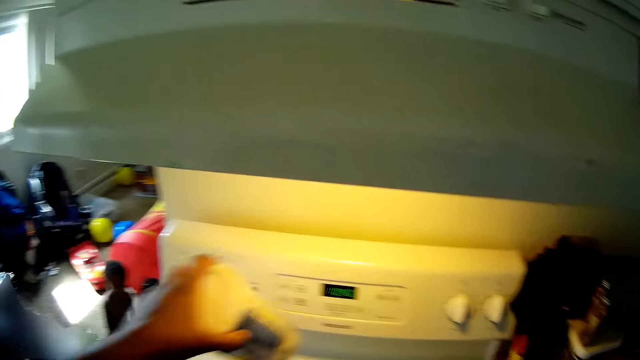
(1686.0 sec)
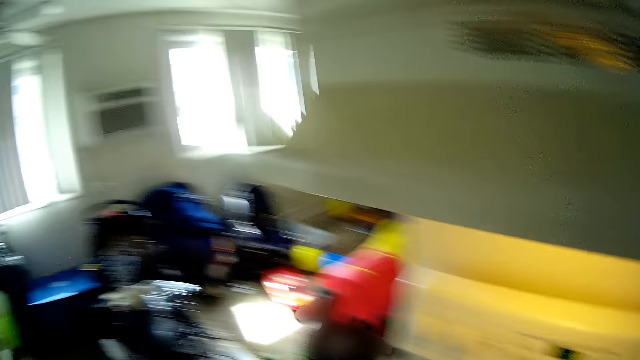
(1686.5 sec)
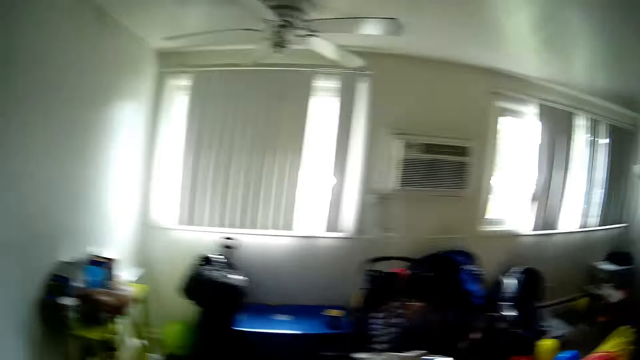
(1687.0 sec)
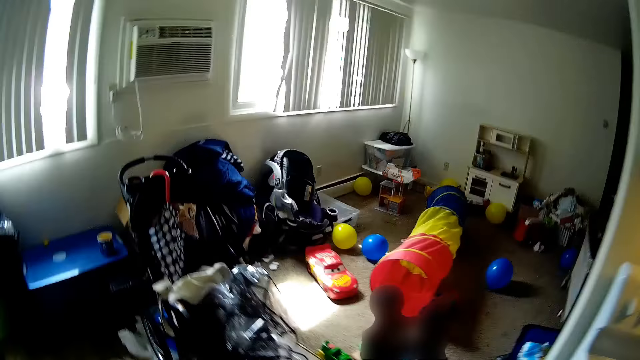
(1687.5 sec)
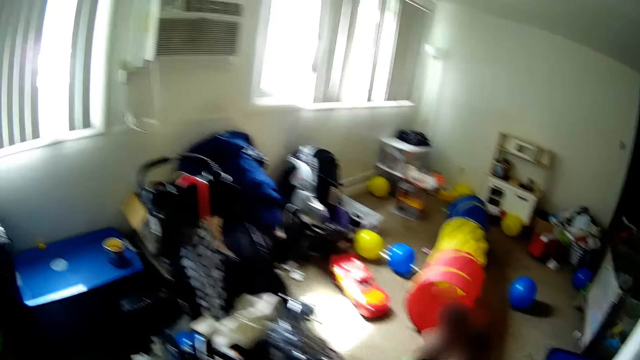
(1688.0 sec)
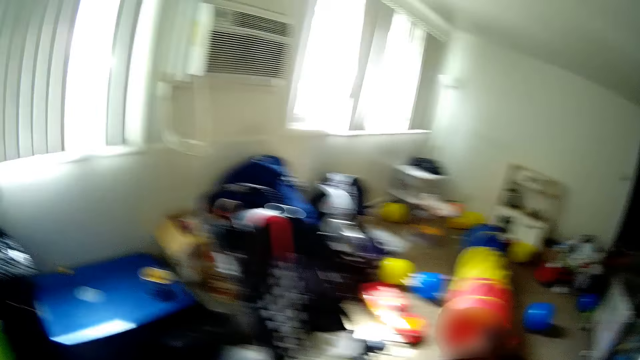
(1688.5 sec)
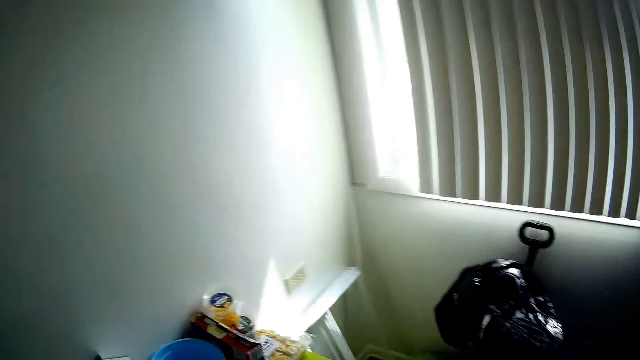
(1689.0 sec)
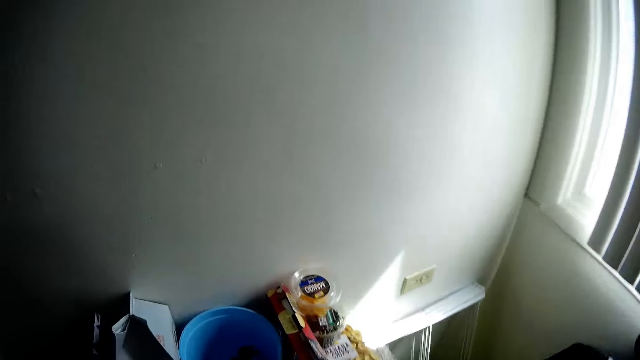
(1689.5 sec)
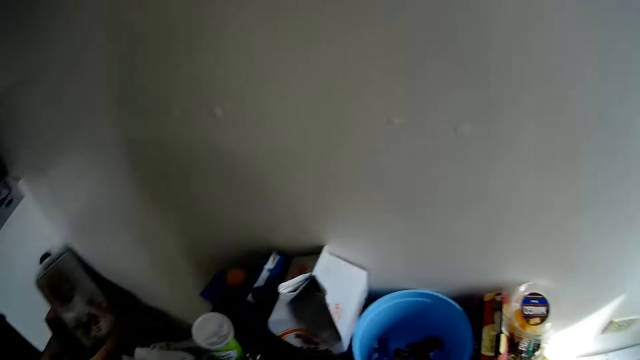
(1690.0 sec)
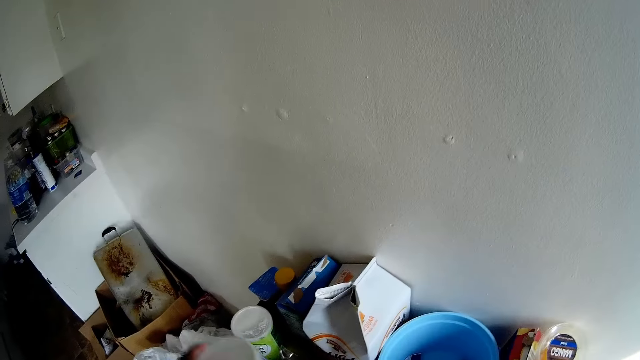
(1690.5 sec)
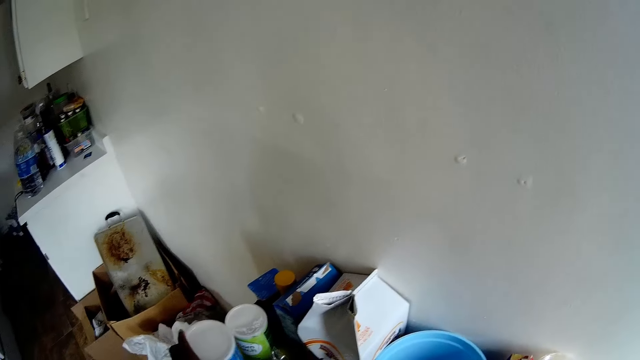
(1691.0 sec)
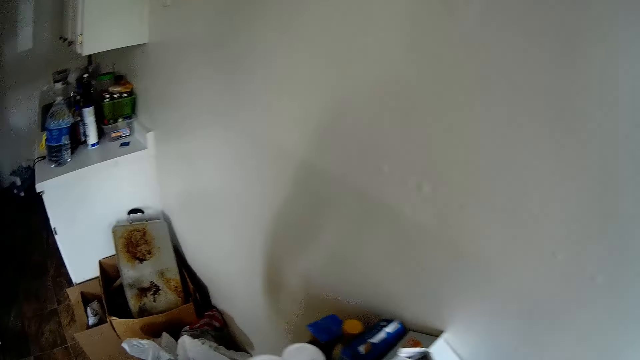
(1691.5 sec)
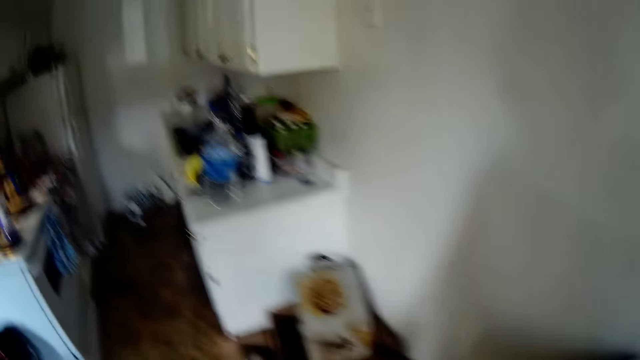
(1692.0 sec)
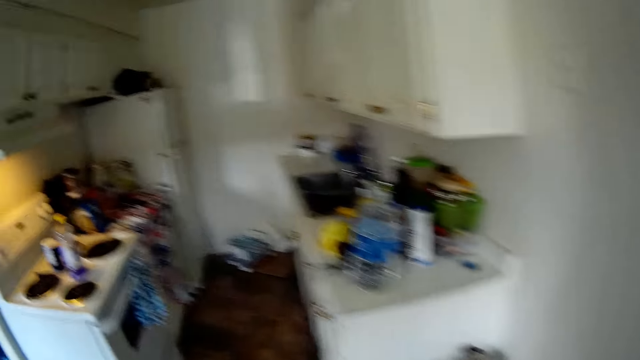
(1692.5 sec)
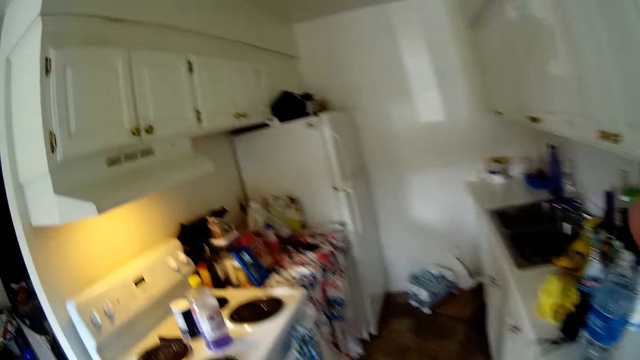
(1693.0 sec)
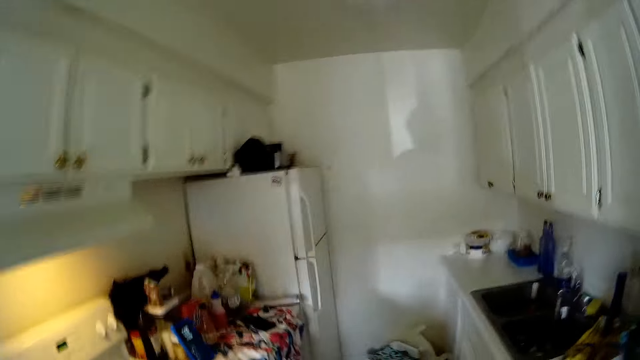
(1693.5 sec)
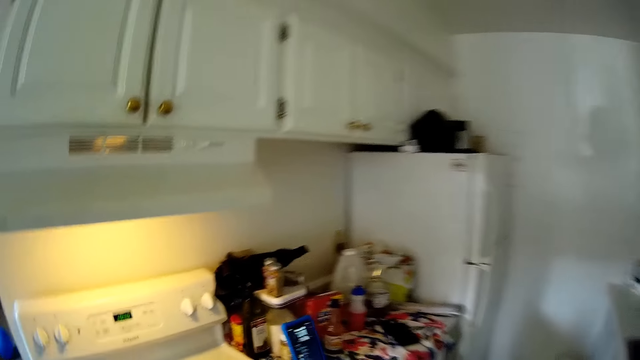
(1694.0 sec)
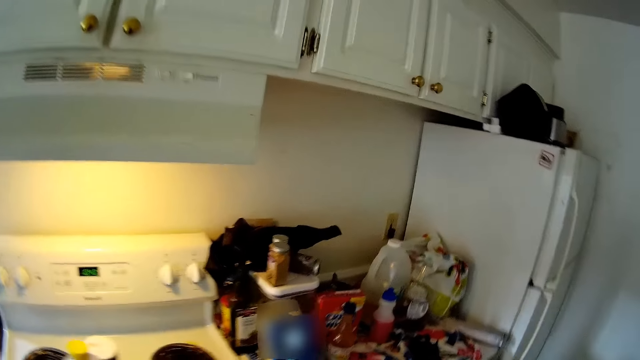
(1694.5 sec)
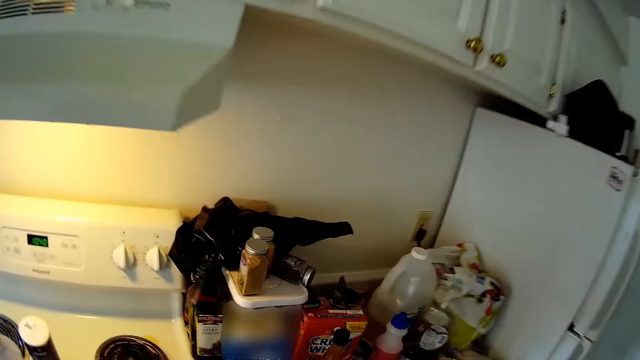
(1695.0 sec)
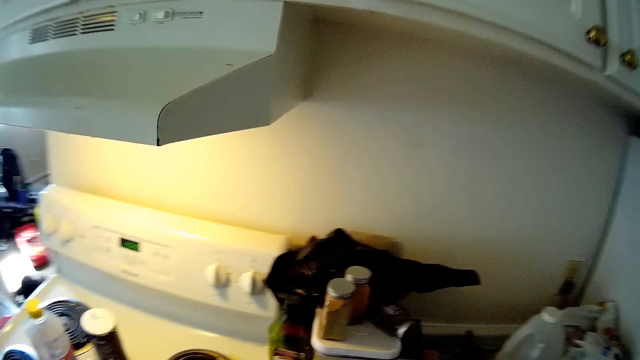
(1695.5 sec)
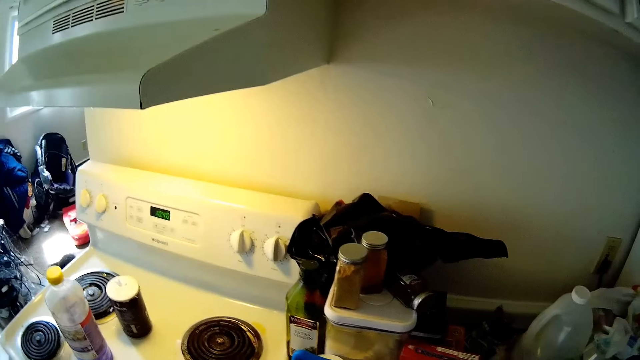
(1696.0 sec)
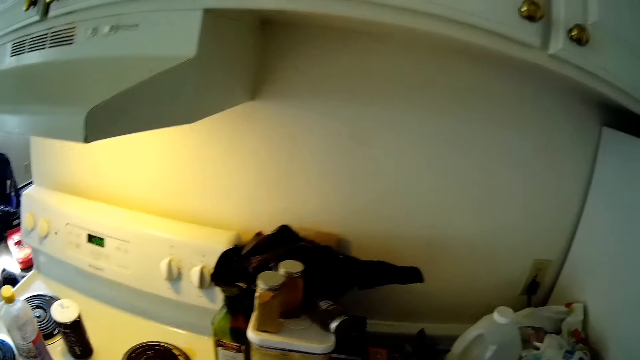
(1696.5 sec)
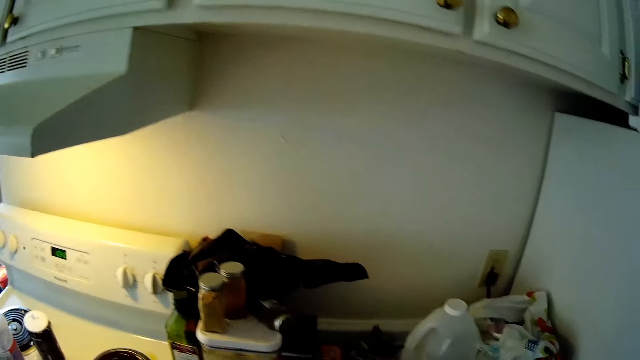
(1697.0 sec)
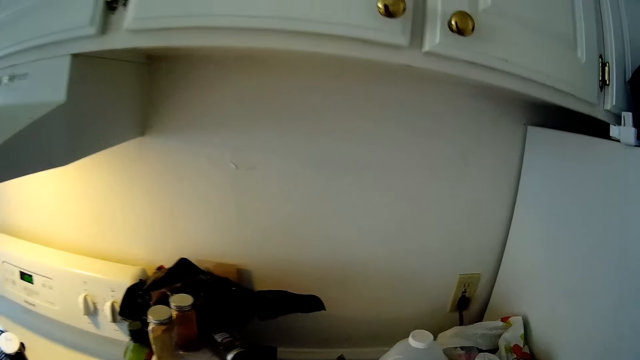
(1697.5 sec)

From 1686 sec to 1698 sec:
The camera wearer picks up a tin from the gas cooker with her left hand. She talks to a man. She walks around the room. She drops the tin on a table with her left hand. She stares at the kitchen top.

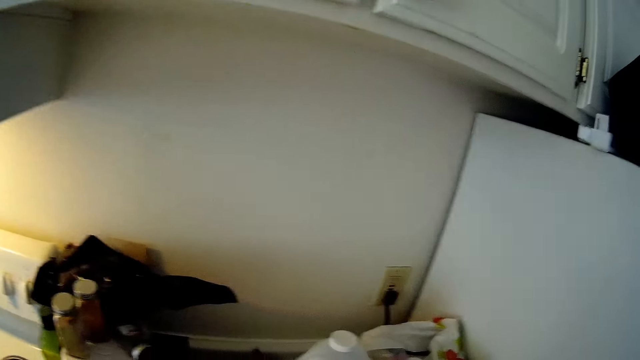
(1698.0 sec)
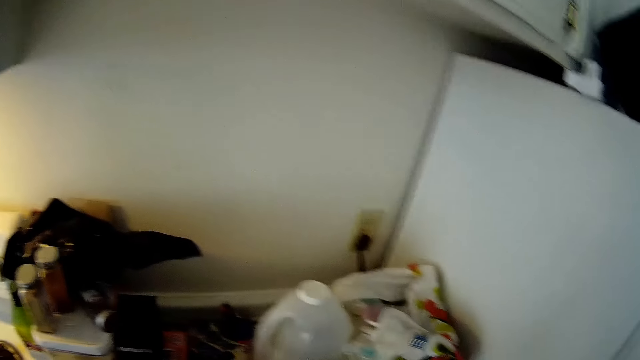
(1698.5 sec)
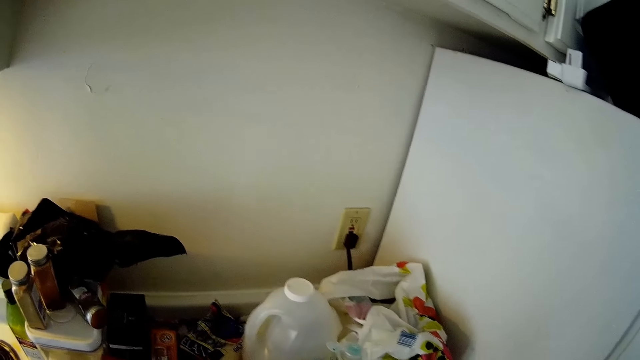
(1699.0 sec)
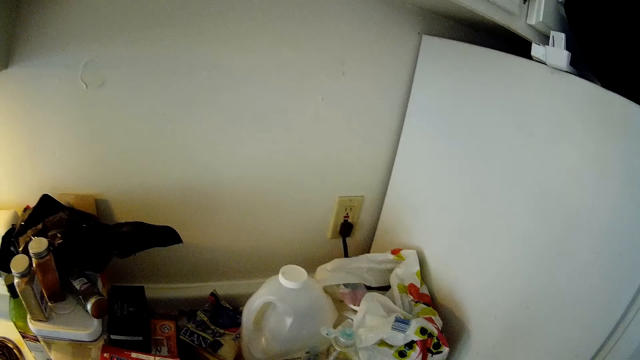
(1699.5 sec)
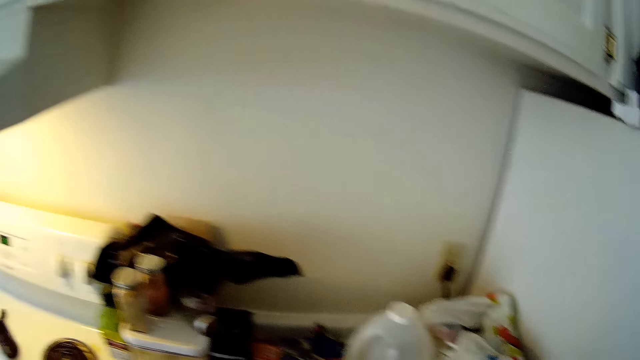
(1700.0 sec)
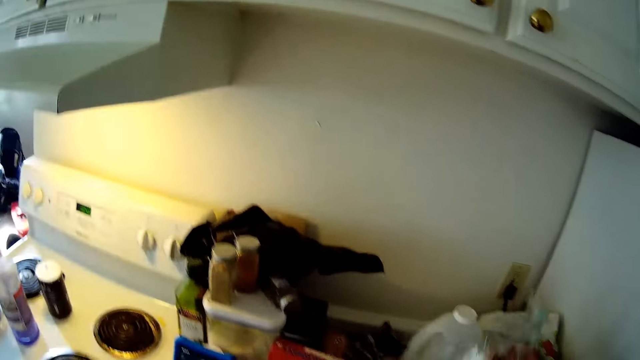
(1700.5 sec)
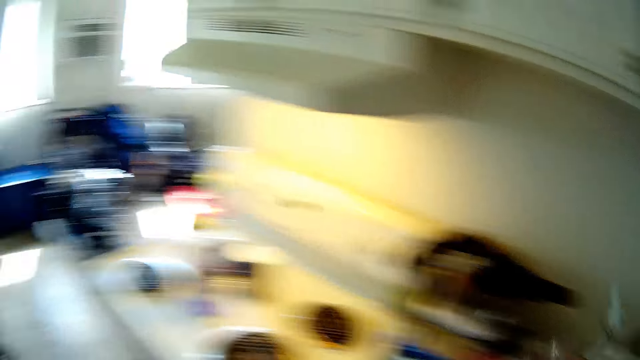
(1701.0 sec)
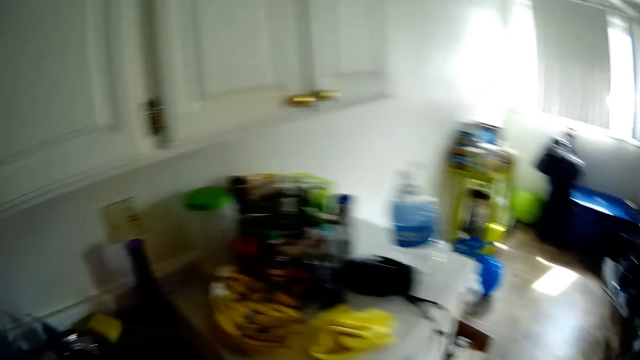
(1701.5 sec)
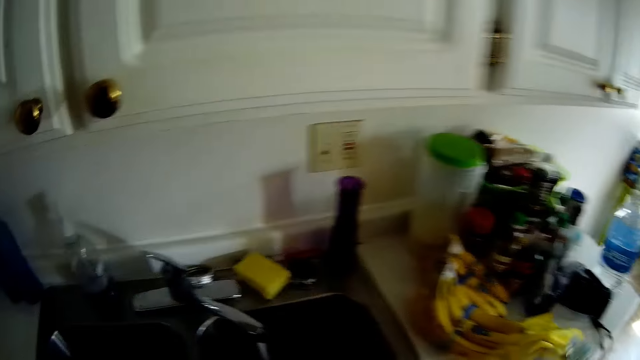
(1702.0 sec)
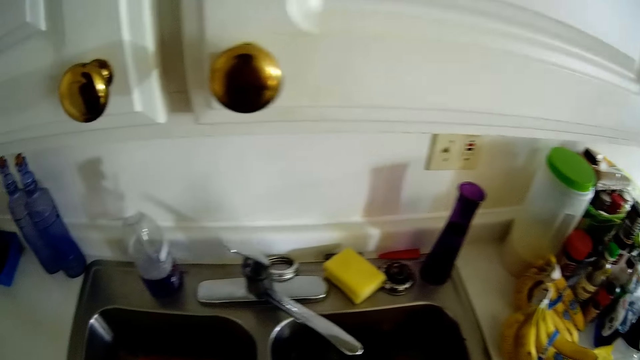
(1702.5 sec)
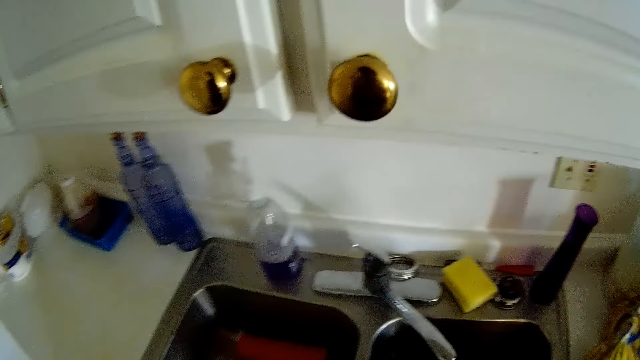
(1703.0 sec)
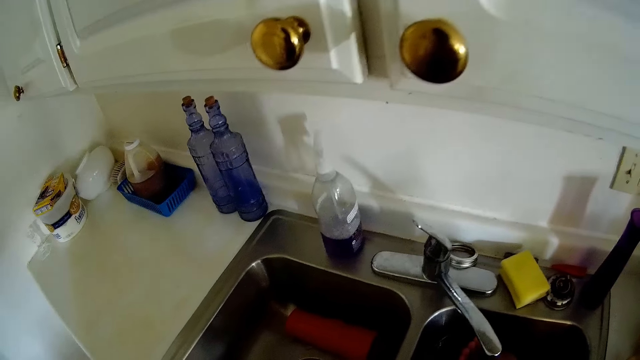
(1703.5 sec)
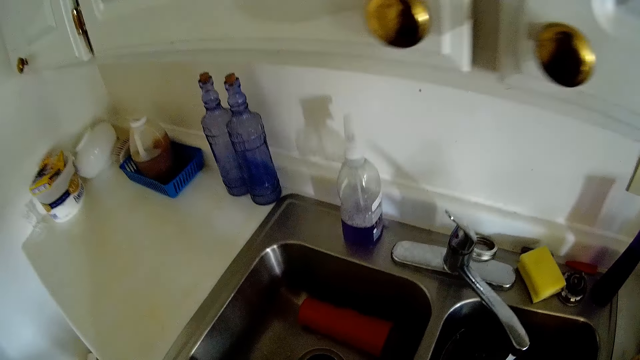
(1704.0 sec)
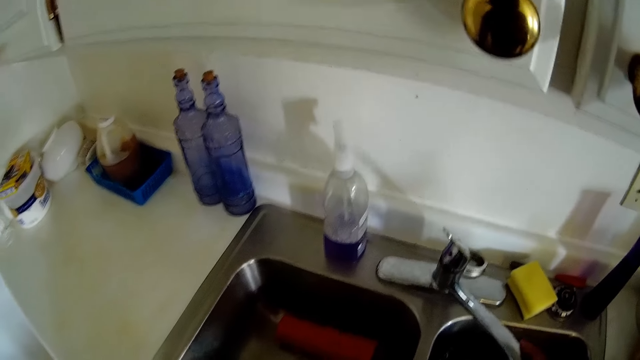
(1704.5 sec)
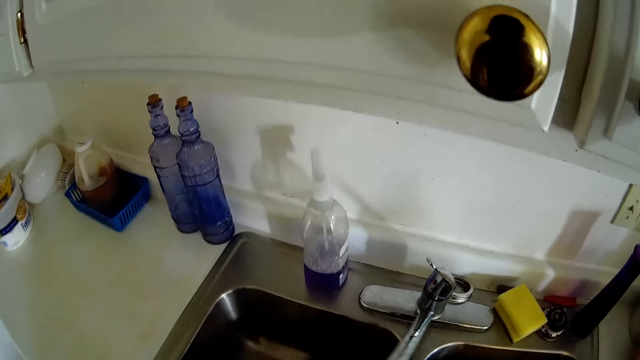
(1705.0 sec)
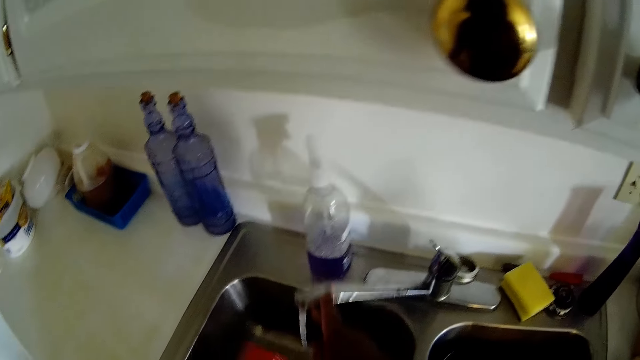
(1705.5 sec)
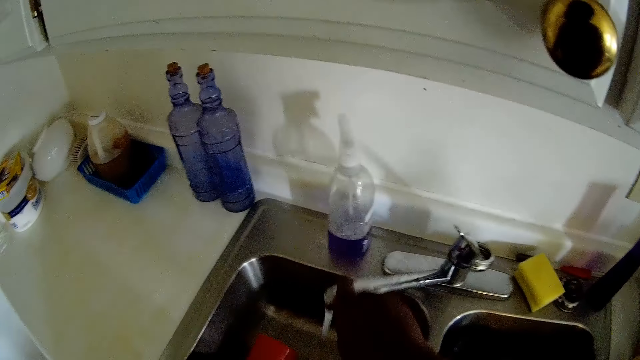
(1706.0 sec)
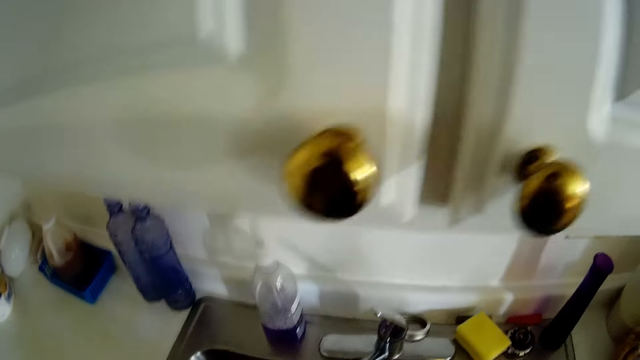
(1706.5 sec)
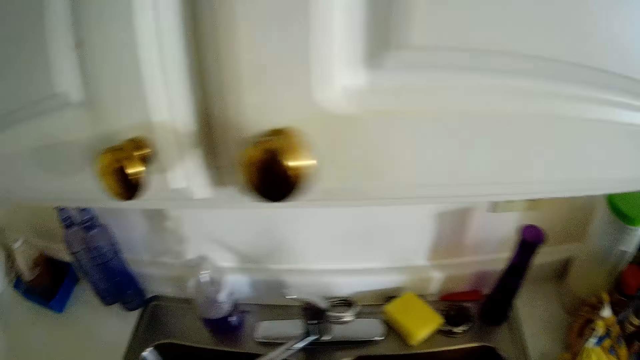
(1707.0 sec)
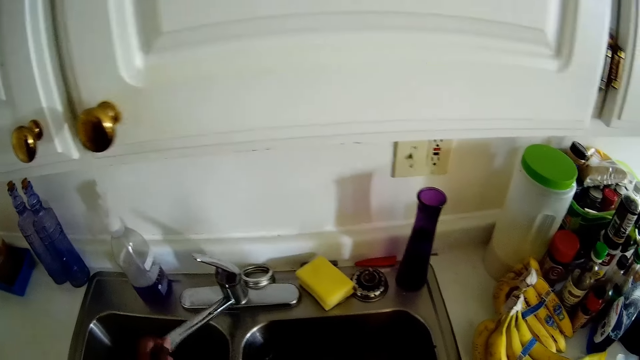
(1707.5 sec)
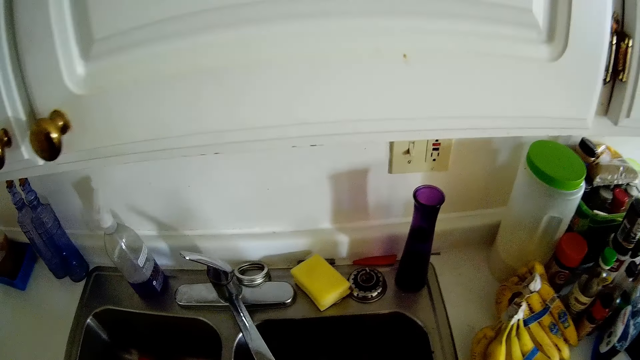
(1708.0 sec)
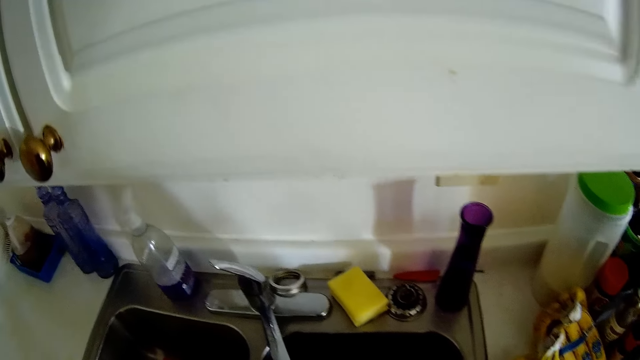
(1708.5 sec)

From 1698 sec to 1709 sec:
The camera wearer sings in the room. She walks around the room. She turns a tap with her right hand. She pushes the water tap. She turns the tap with her right hand.
